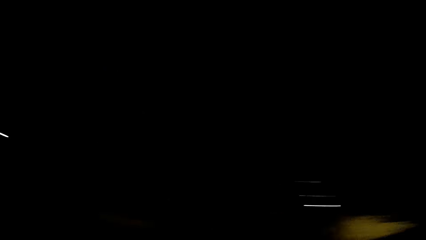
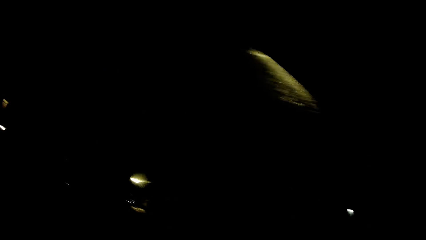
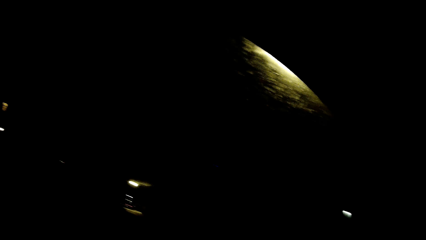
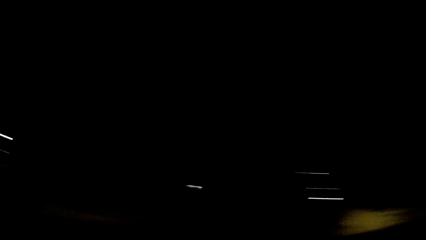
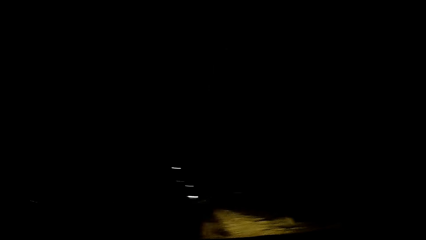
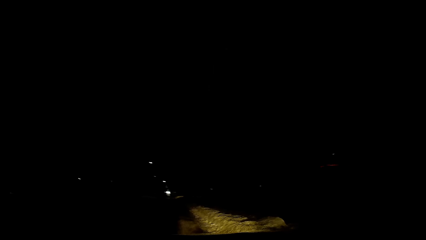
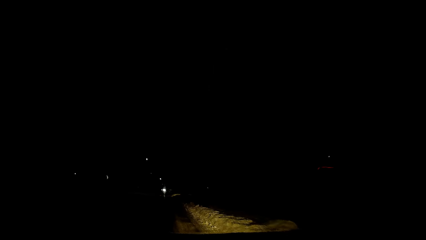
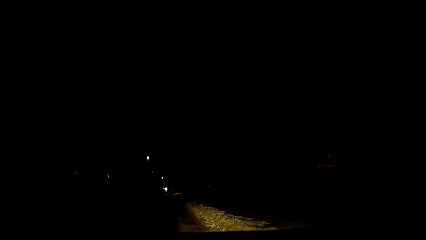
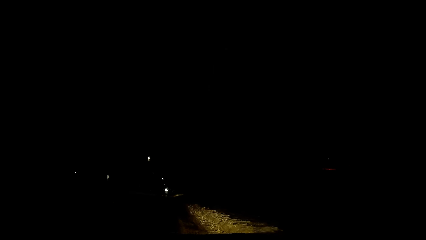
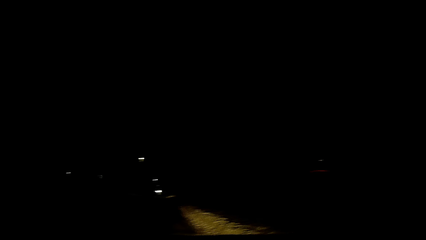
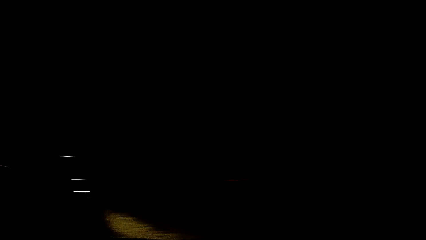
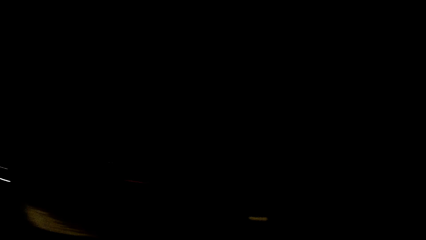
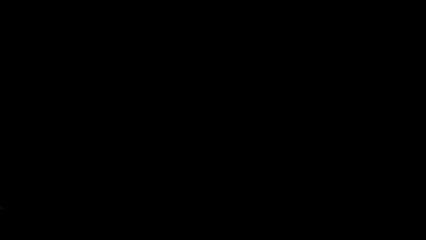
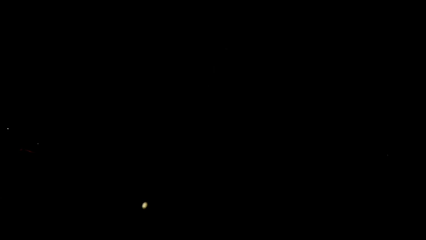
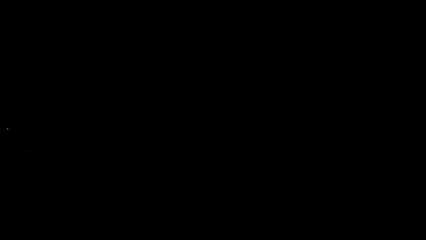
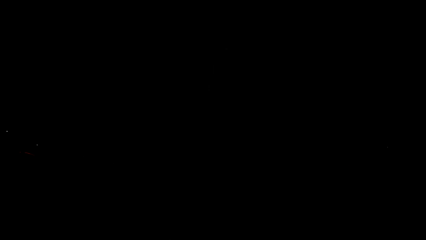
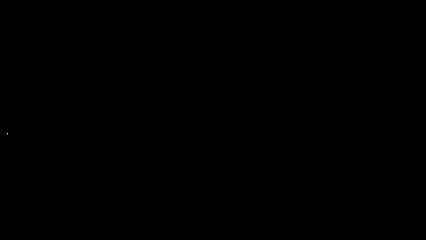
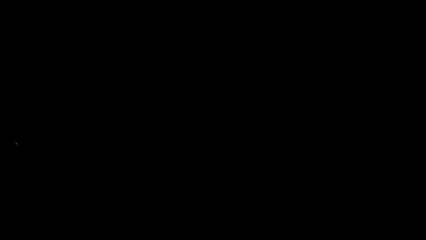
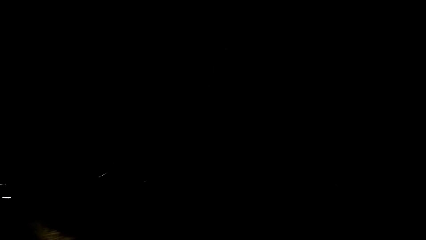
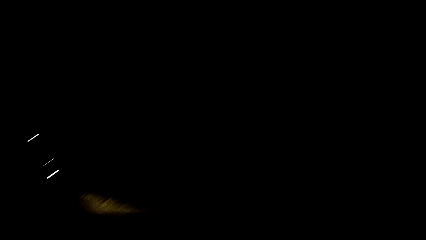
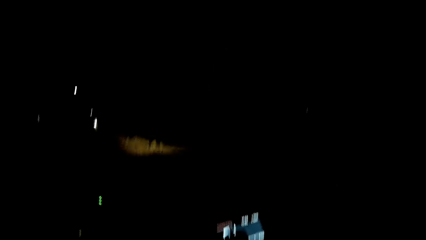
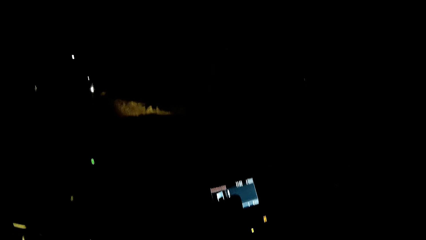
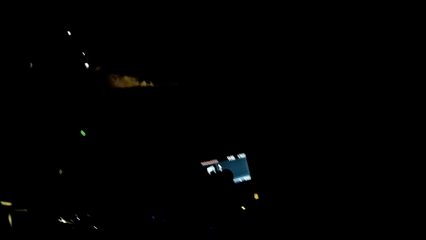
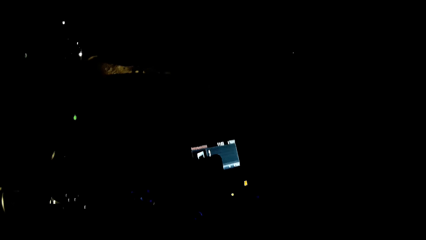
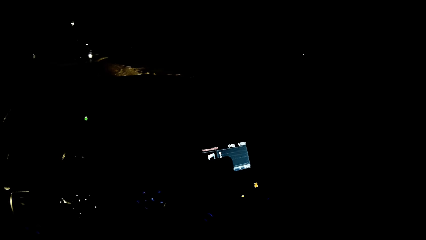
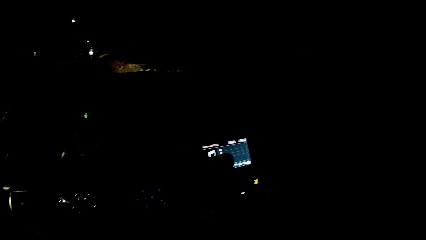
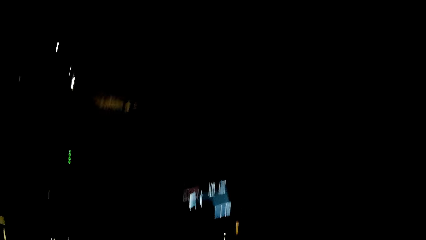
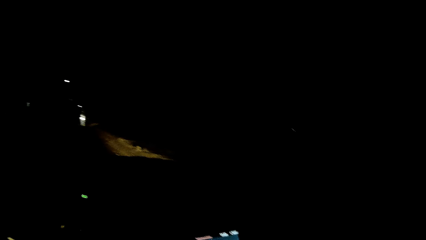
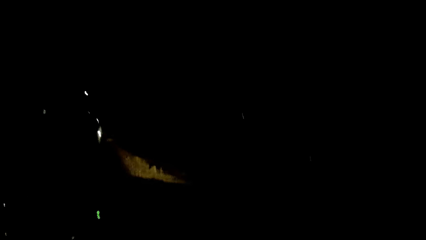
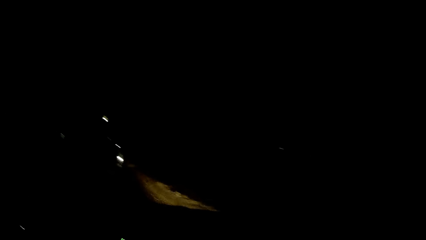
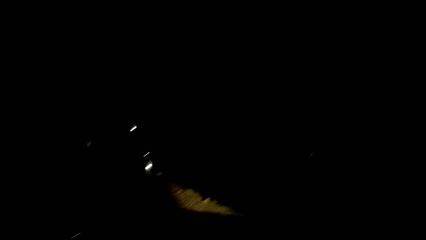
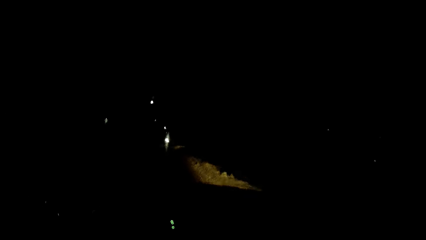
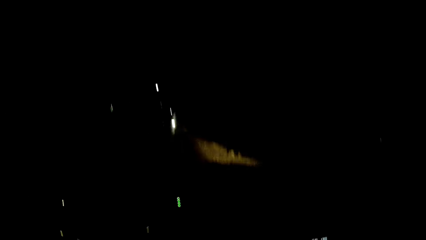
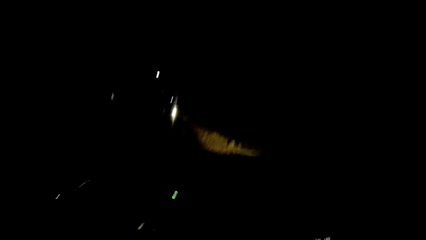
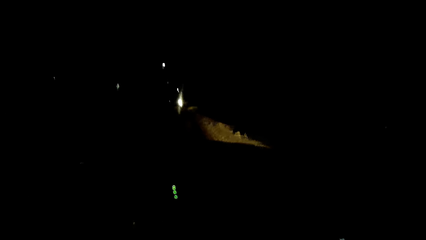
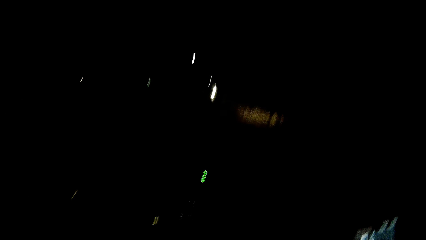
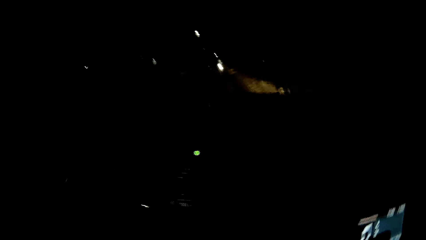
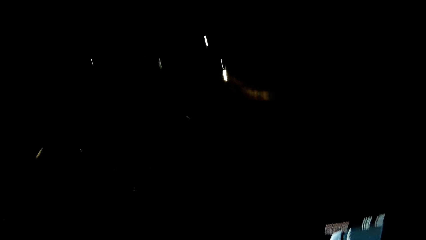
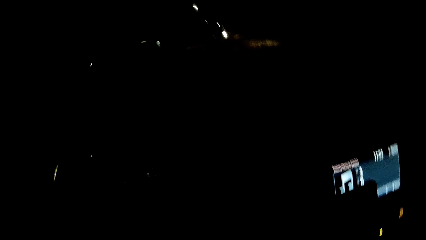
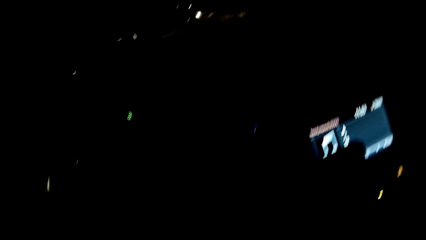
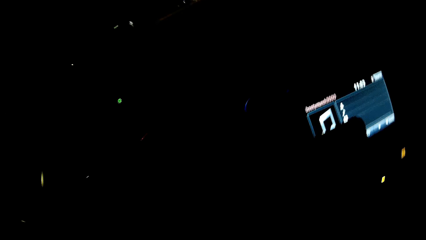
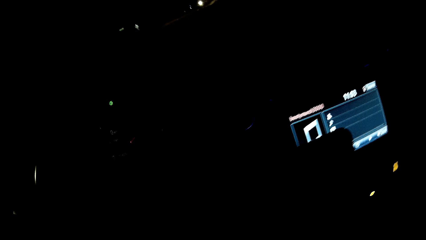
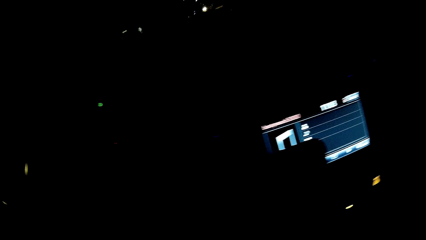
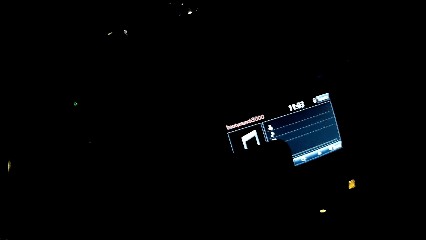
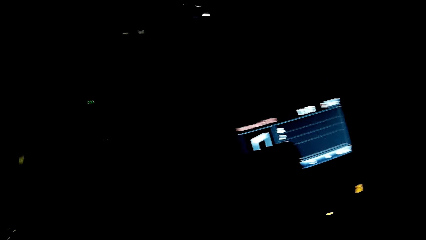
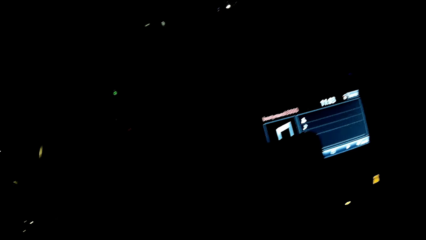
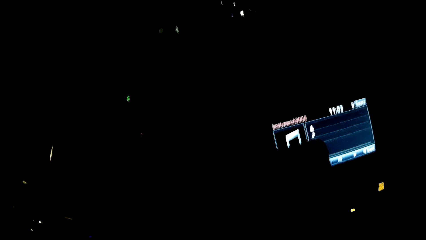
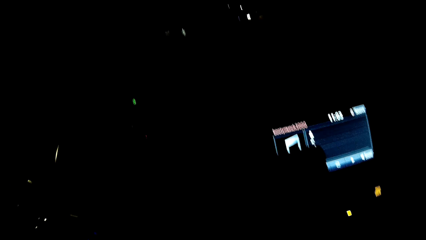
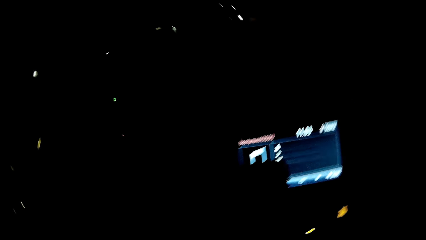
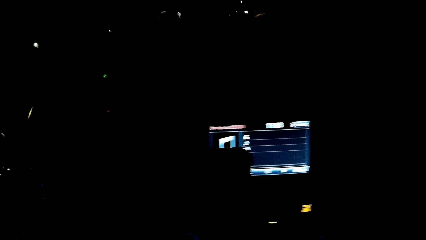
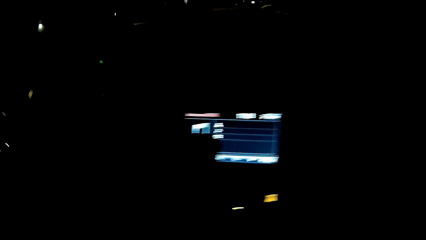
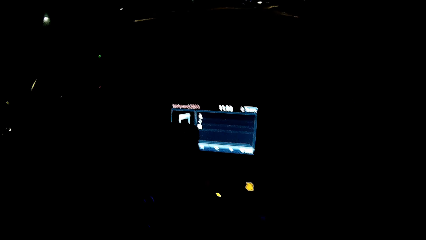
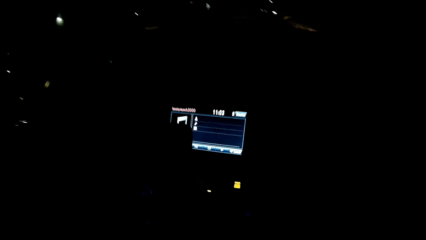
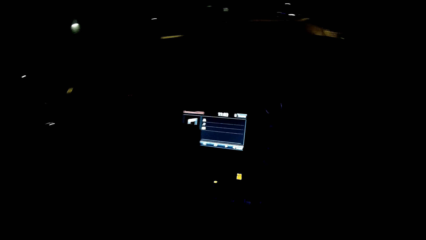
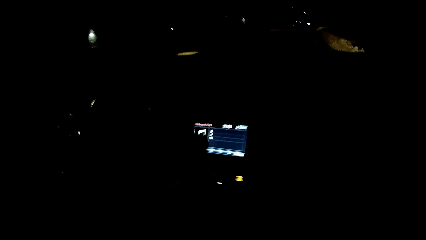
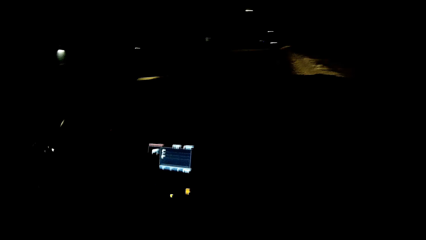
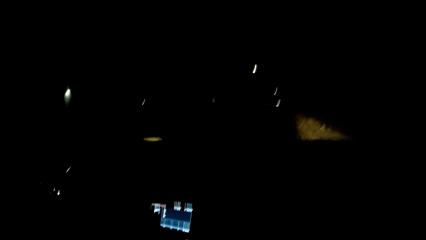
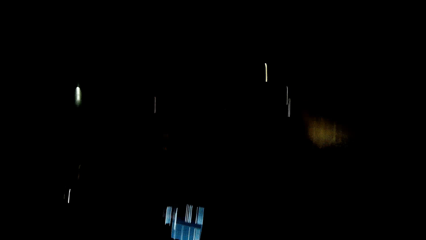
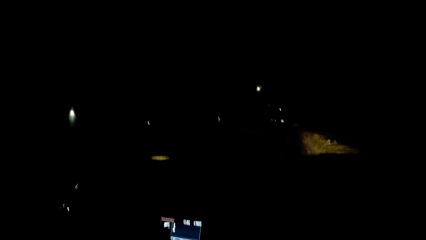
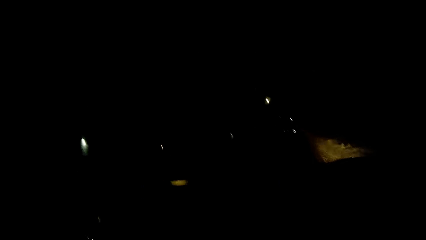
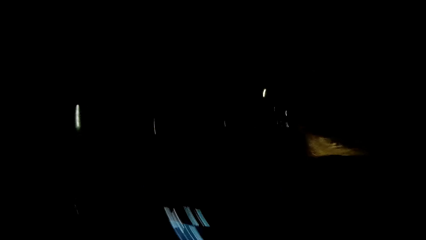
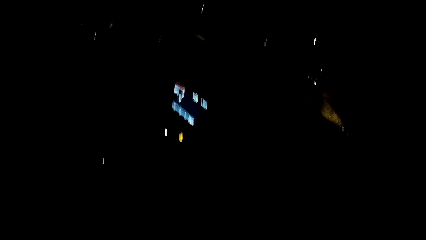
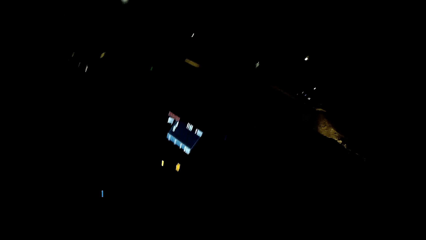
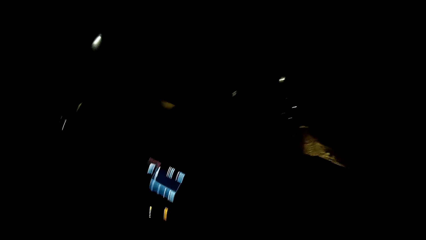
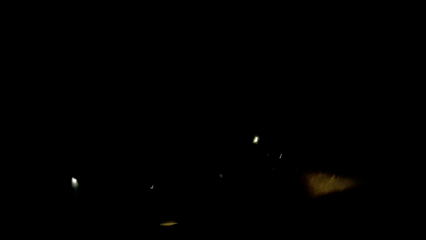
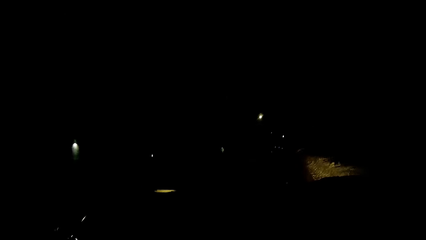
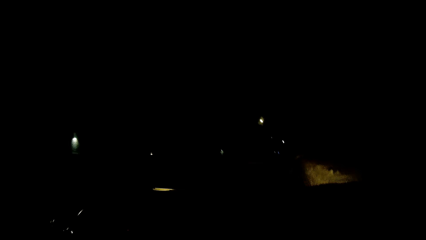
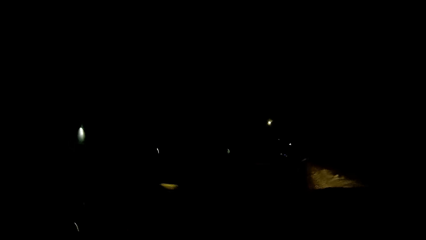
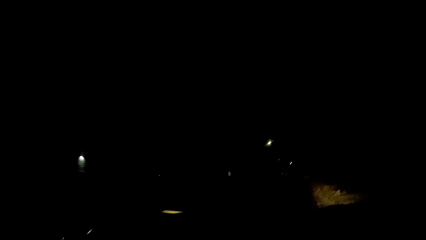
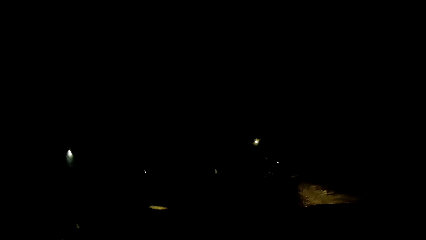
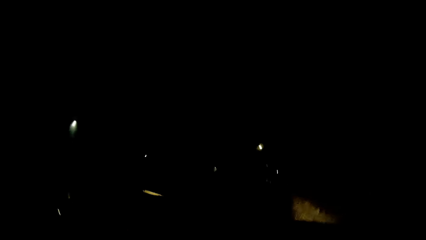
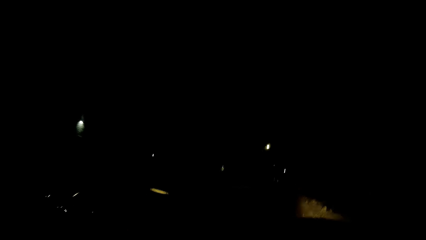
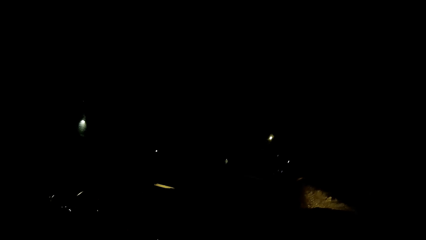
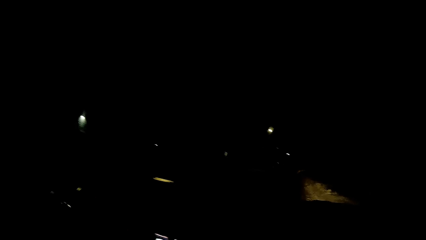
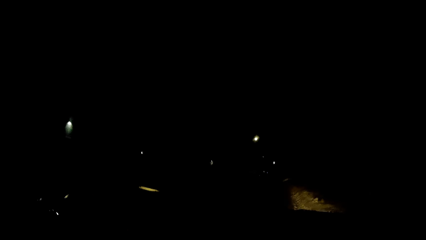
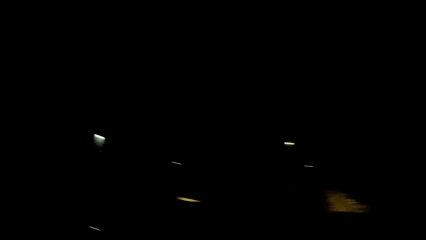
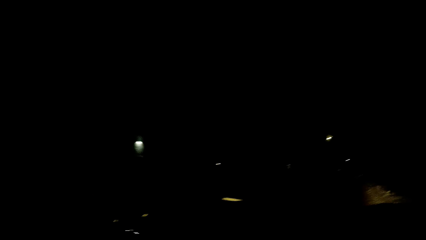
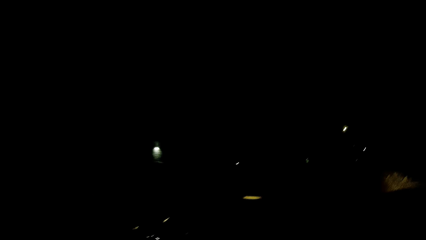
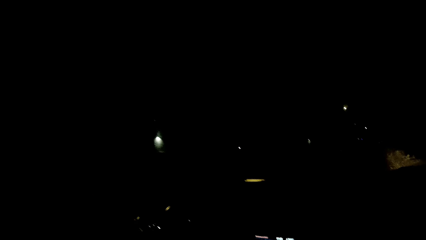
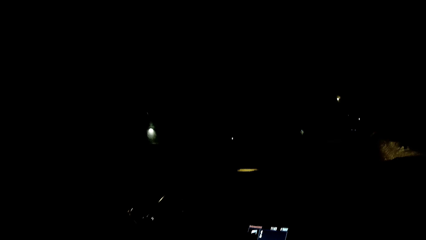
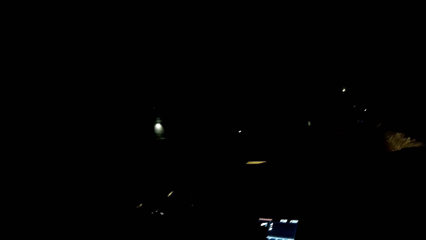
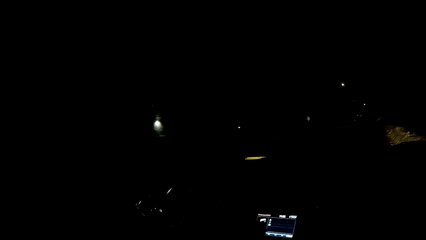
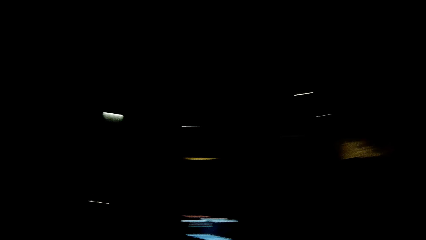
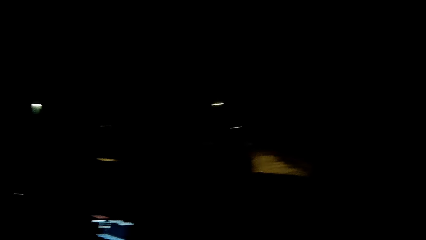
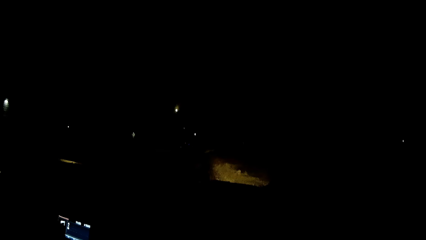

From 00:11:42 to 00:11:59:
The camera wearer stops the car by the roadside. They operate the radio. They move to the other car seat.
